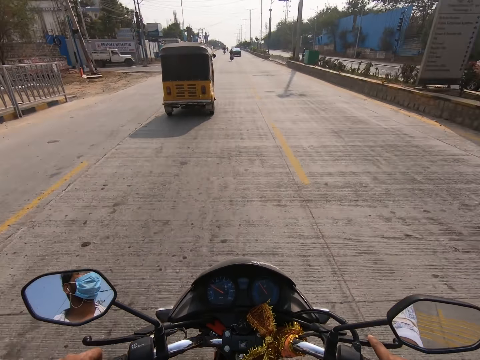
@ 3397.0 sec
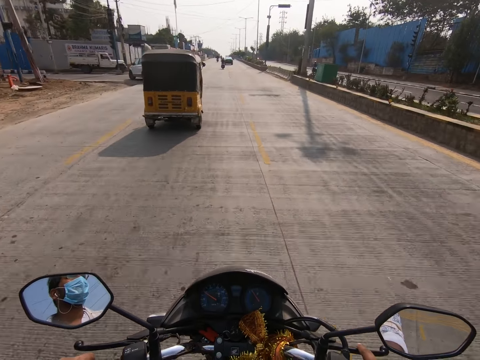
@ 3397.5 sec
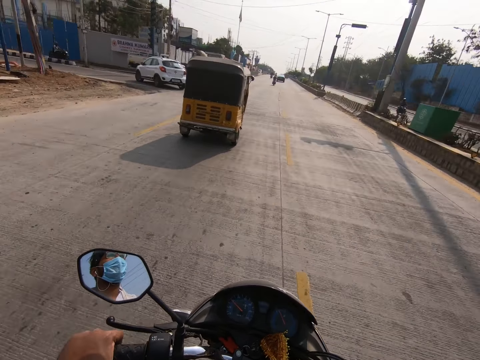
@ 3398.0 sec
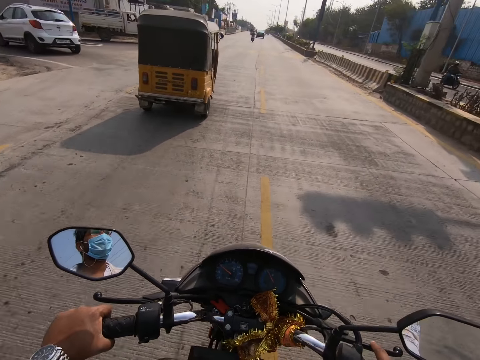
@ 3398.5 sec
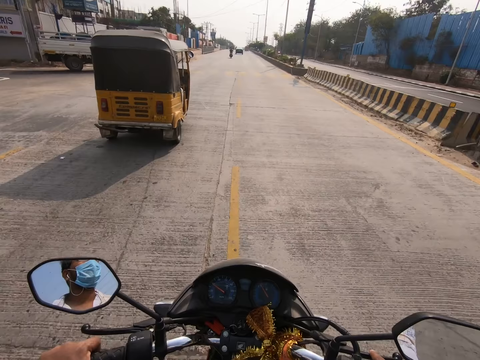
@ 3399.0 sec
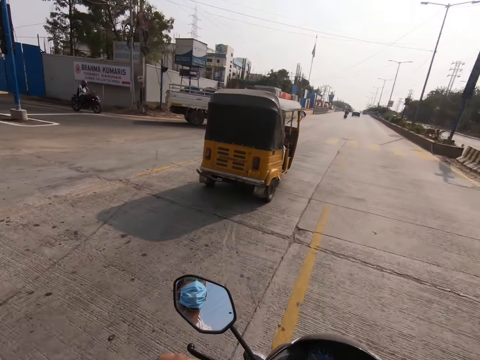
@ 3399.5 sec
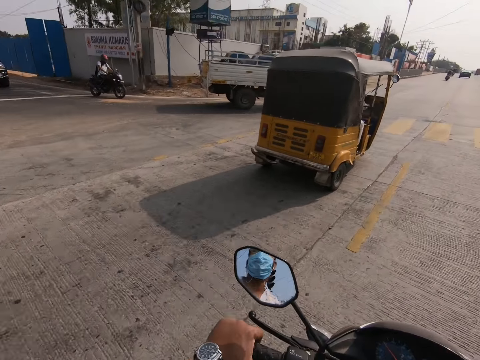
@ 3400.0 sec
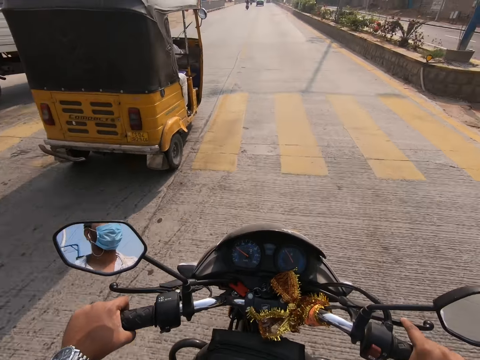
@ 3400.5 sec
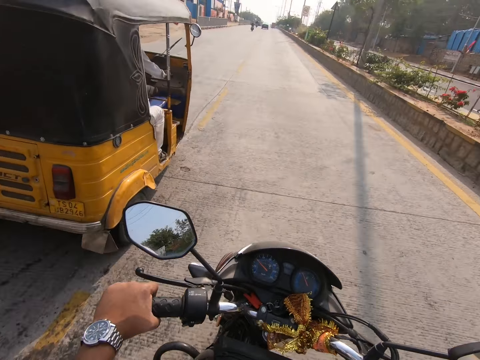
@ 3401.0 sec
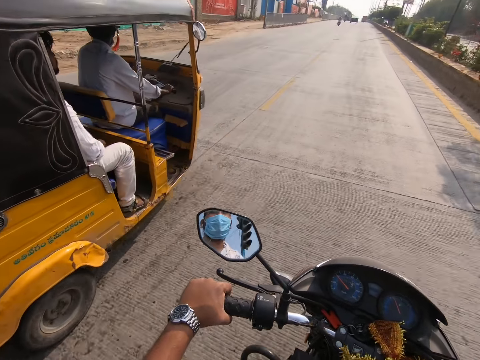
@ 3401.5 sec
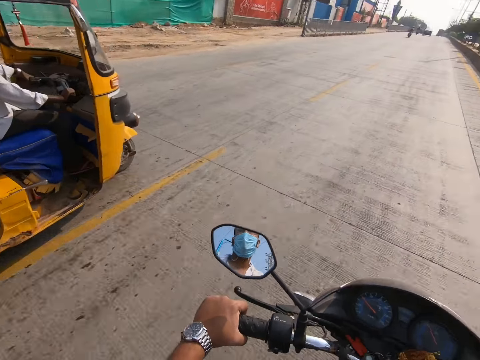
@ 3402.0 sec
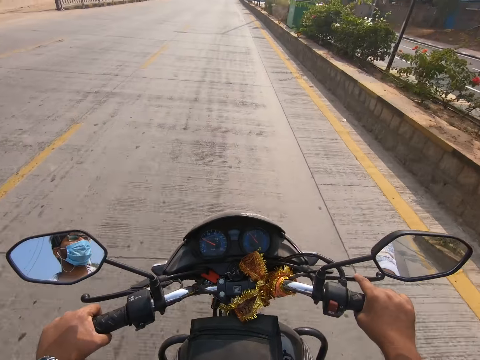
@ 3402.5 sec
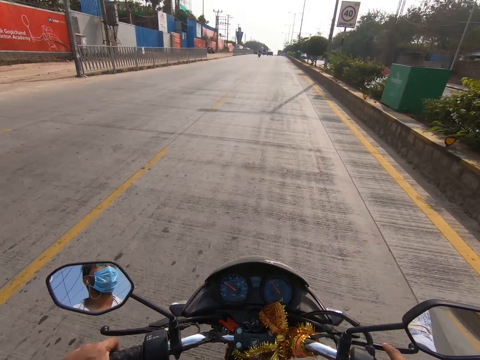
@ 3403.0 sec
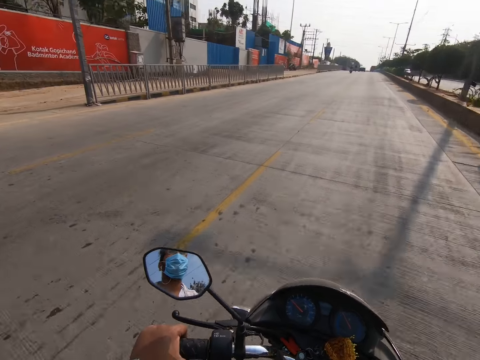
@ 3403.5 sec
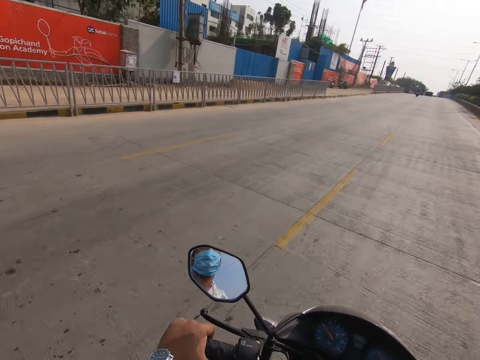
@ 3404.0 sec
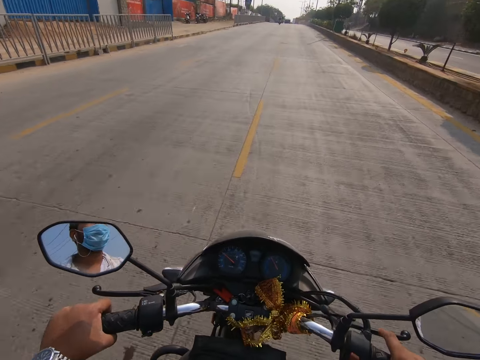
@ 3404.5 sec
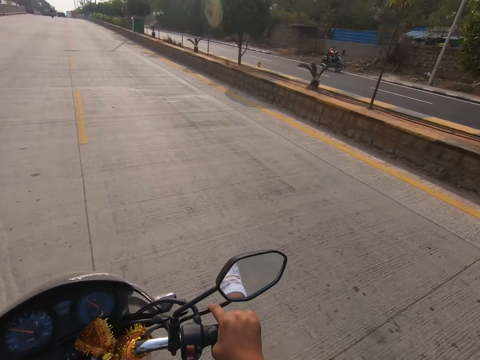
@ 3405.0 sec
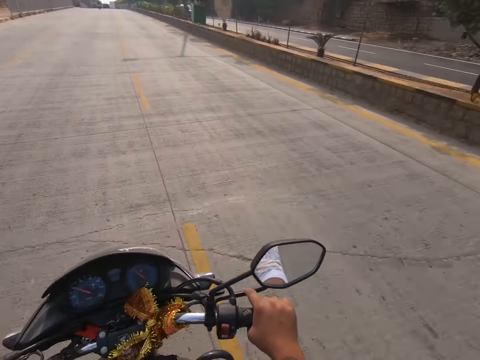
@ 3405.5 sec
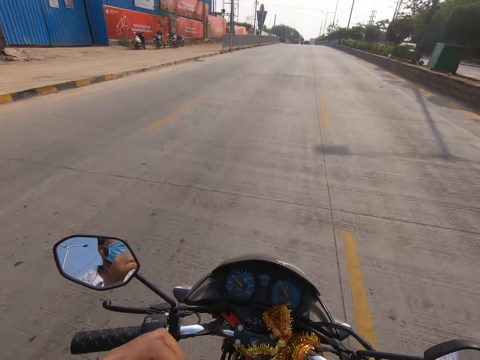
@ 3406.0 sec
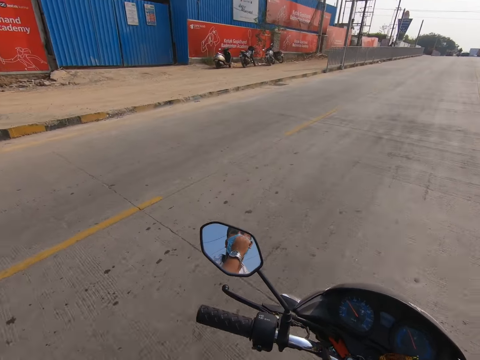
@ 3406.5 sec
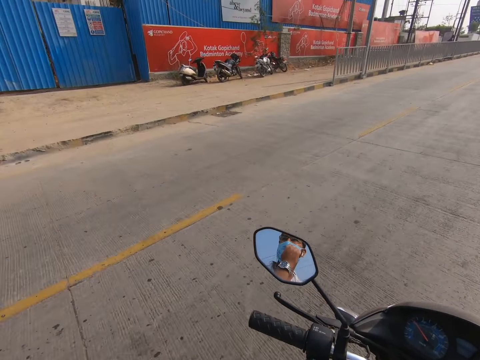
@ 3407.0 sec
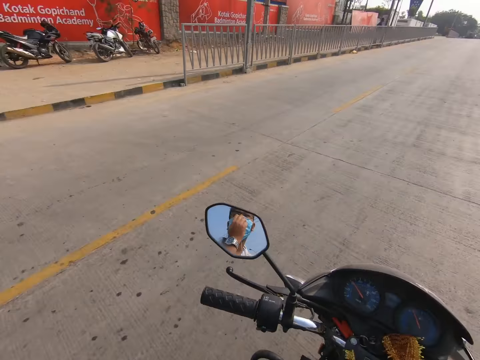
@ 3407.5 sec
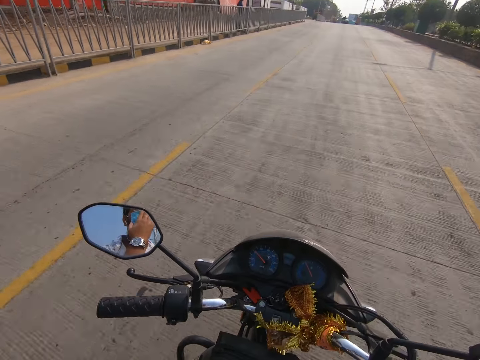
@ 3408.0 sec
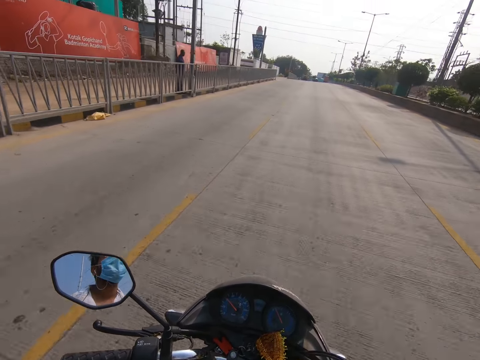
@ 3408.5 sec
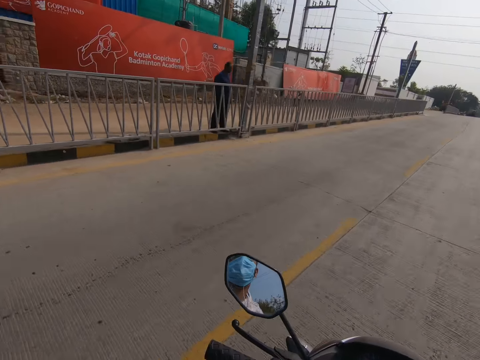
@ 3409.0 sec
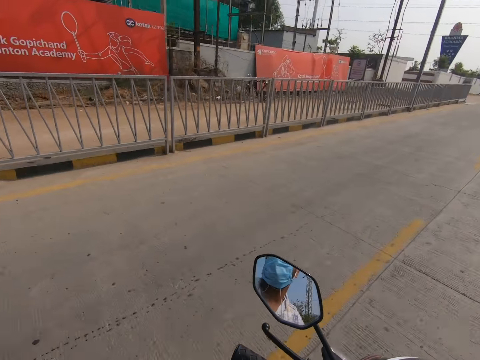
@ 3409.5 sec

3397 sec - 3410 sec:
The camera wearer rides past the tricycle. They adjust the mask.

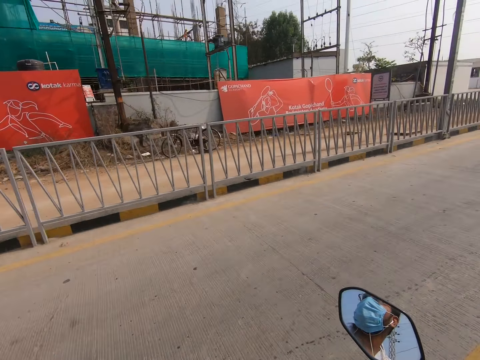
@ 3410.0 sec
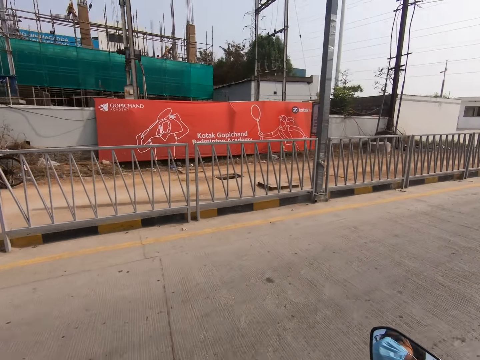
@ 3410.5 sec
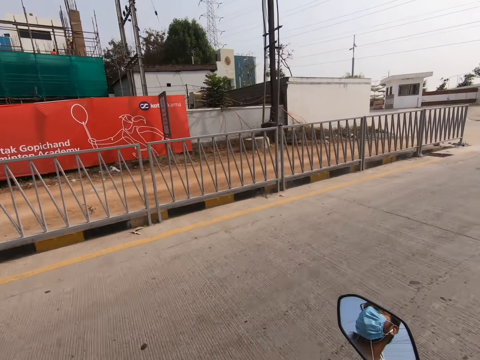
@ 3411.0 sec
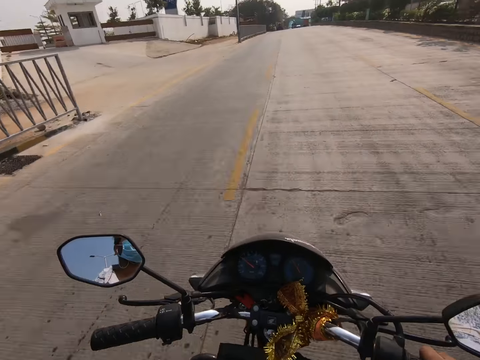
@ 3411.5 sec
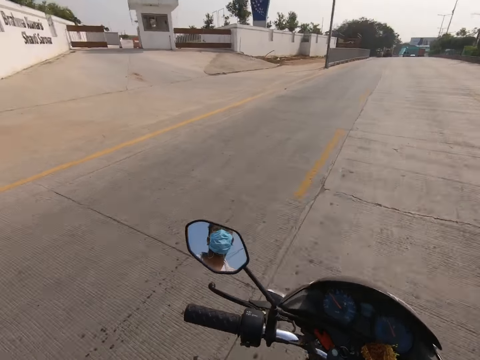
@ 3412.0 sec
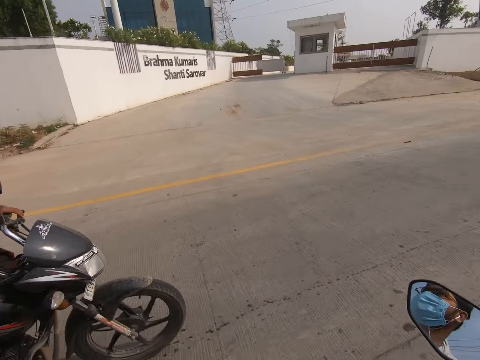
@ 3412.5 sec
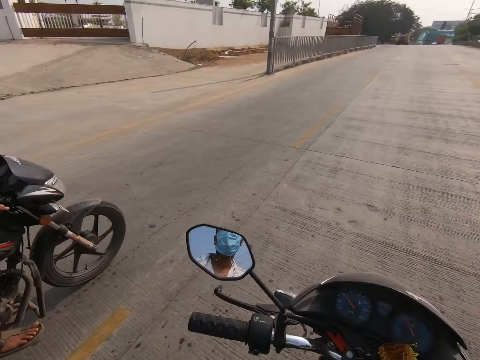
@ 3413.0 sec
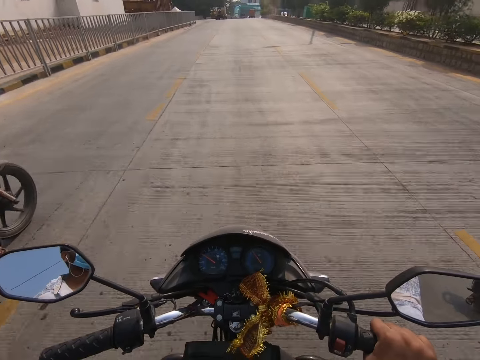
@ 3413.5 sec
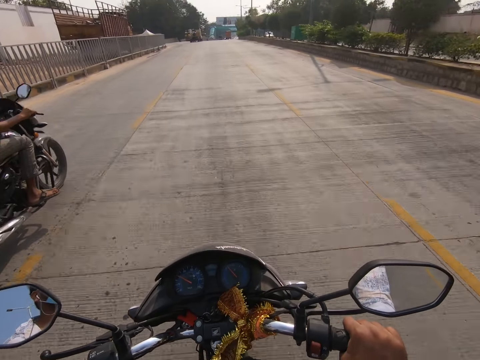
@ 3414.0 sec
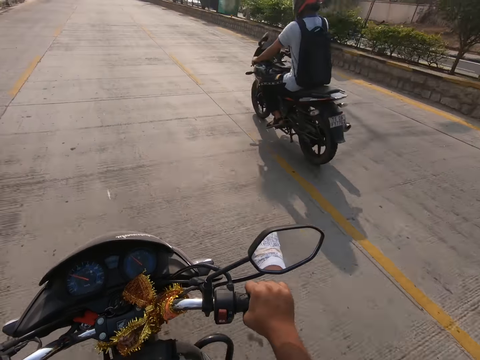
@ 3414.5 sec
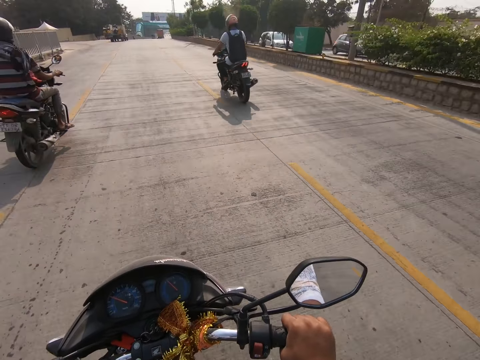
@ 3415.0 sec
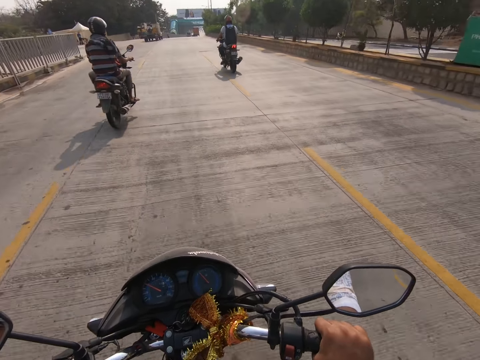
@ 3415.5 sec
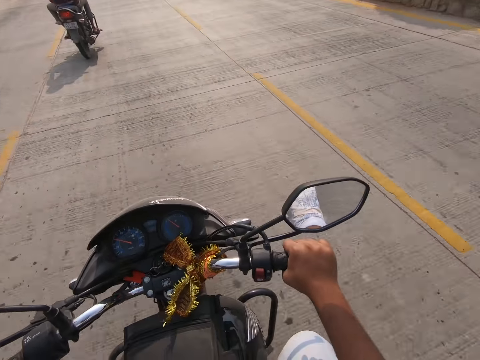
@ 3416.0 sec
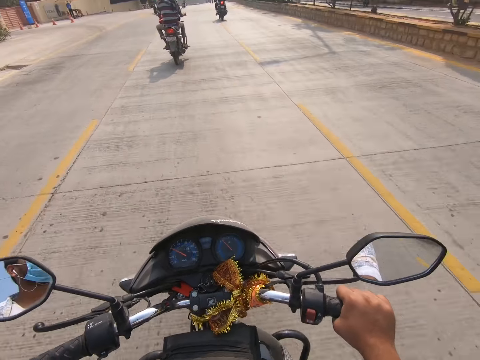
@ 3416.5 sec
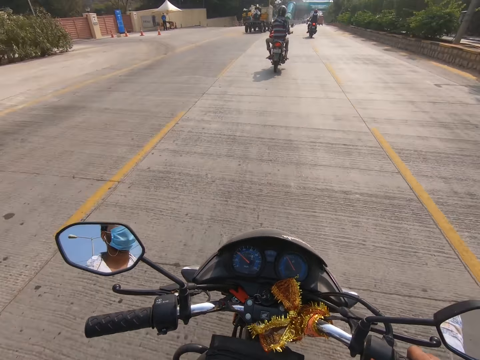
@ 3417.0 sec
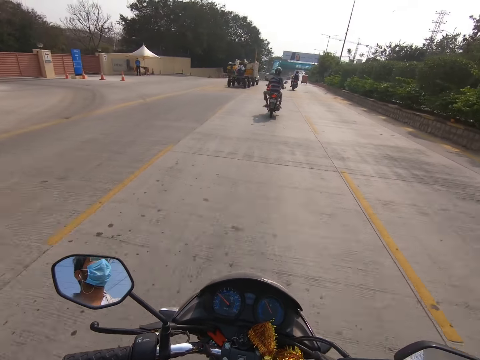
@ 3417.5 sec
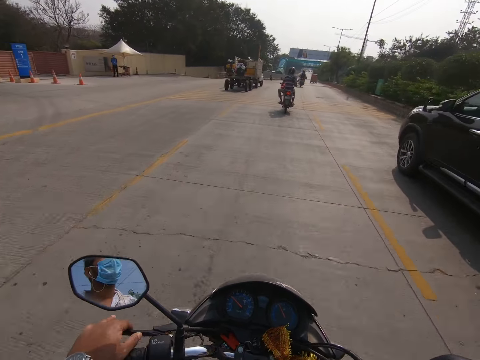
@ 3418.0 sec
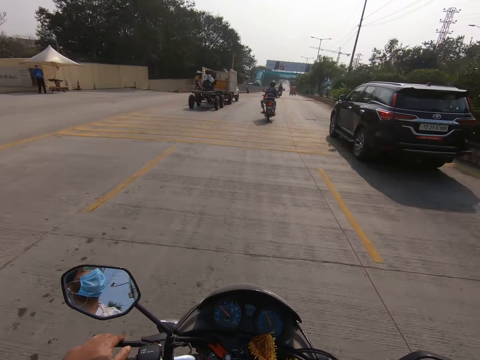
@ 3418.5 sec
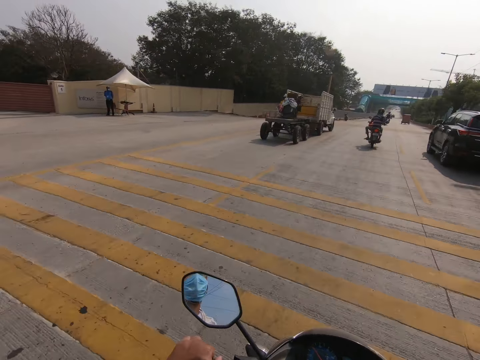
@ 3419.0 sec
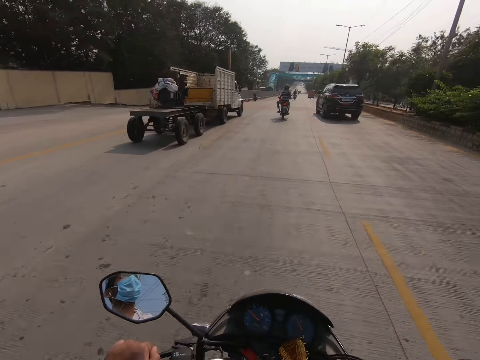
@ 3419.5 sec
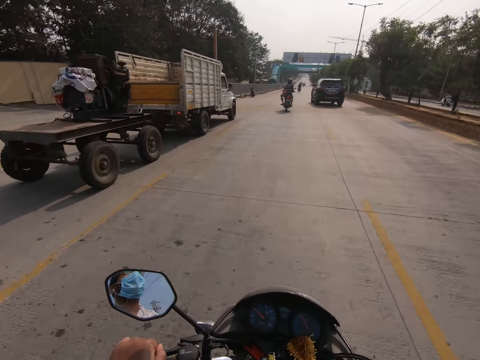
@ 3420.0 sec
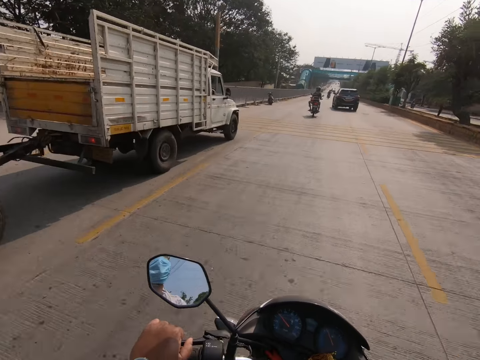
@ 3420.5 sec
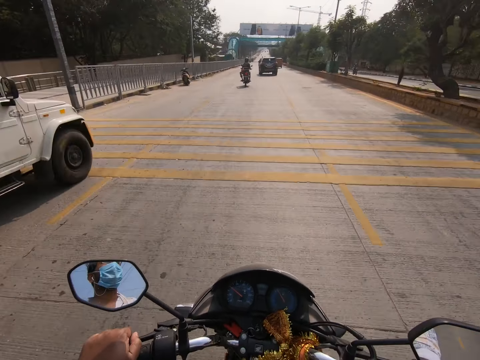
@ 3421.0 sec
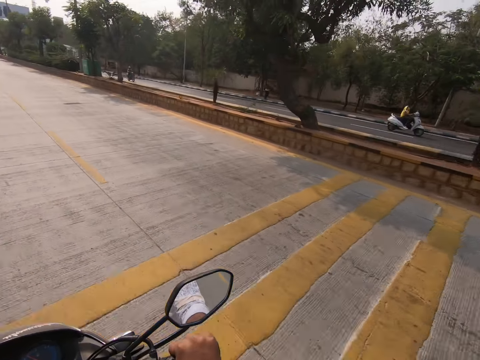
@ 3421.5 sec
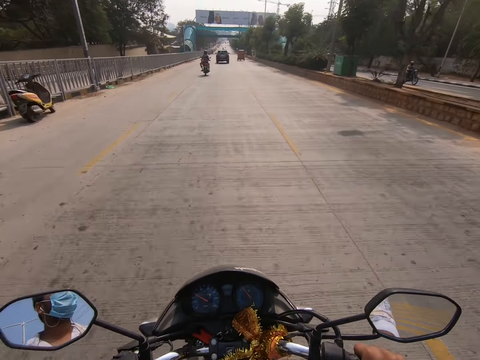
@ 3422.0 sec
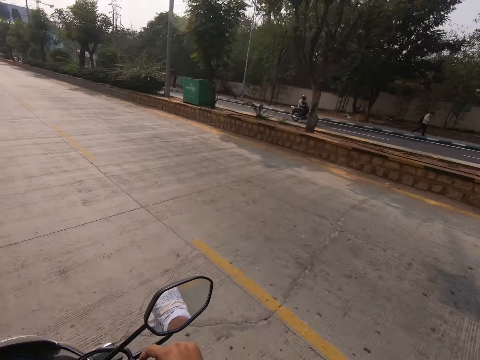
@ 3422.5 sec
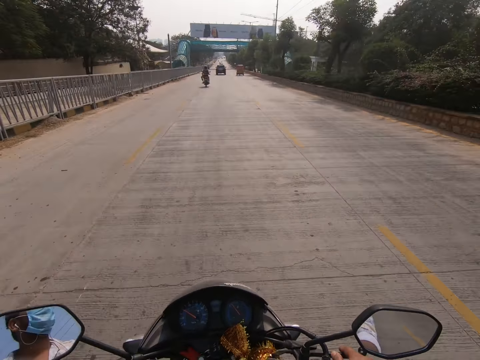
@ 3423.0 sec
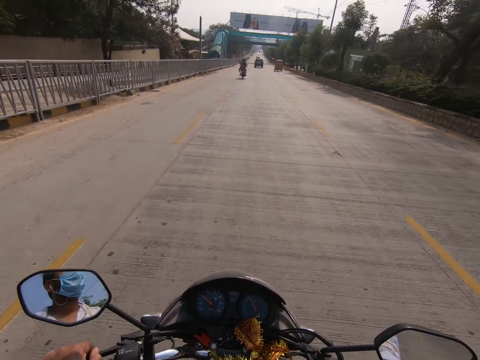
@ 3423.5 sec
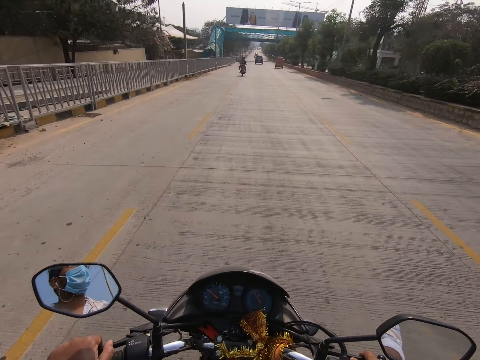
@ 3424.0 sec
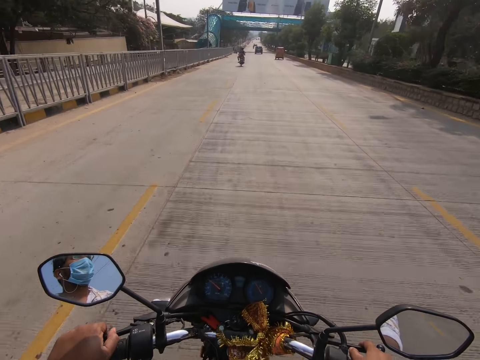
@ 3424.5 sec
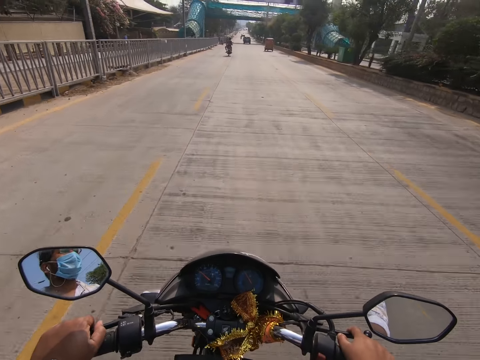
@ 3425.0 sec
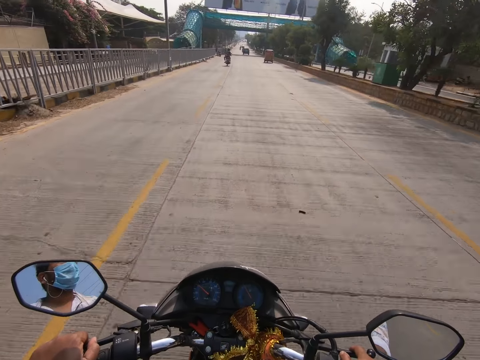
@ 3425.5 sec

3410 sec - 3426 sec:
A black motorcycle rides past the camera wearer. The black motorcycle rides past them again. A black SUV drives past them. The camera wearer holds the hand clutch. They ride past a white truck.
